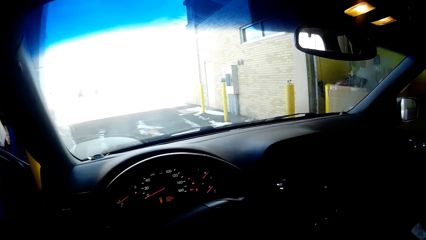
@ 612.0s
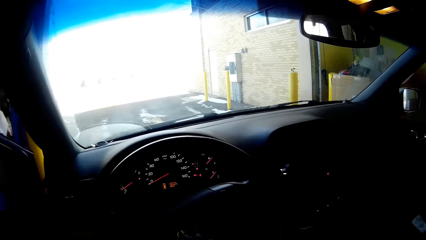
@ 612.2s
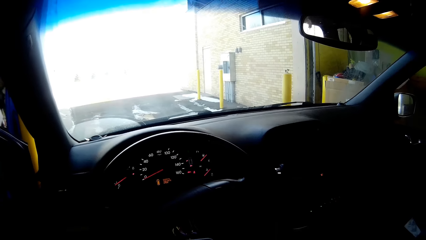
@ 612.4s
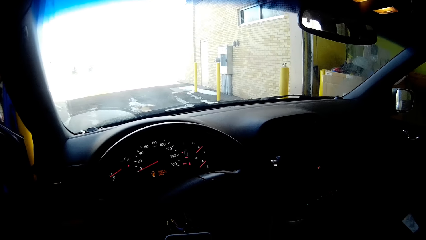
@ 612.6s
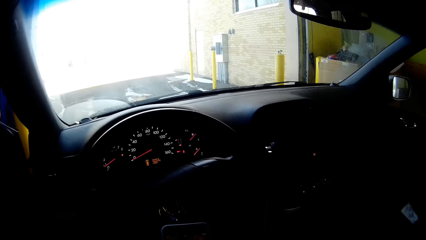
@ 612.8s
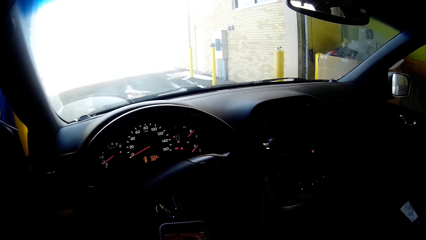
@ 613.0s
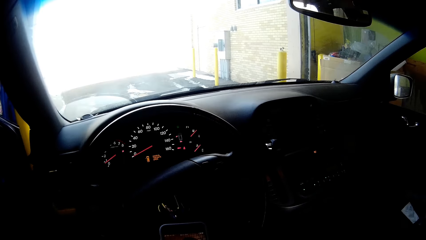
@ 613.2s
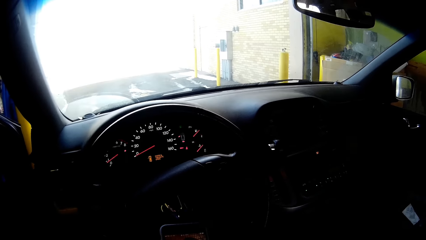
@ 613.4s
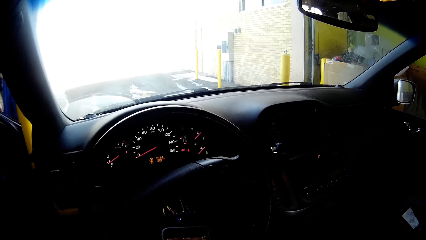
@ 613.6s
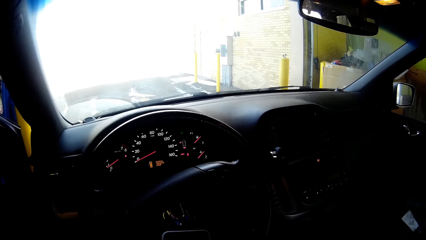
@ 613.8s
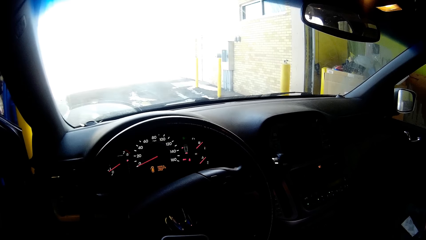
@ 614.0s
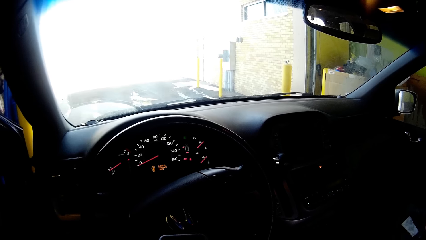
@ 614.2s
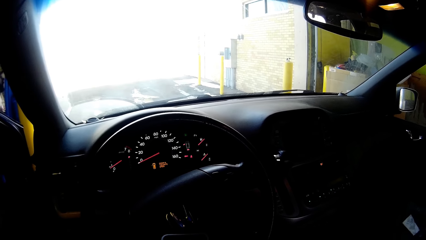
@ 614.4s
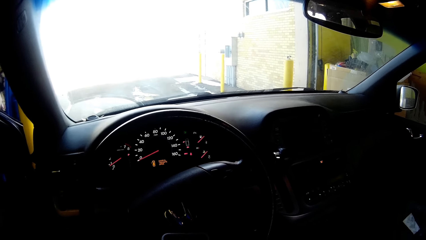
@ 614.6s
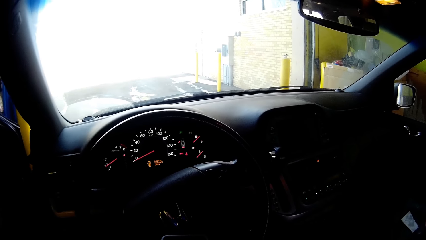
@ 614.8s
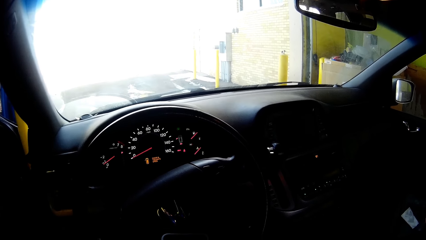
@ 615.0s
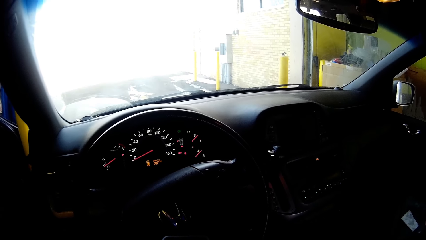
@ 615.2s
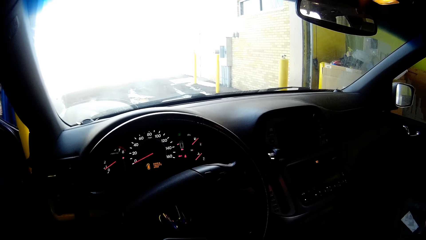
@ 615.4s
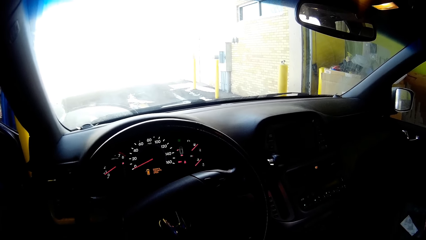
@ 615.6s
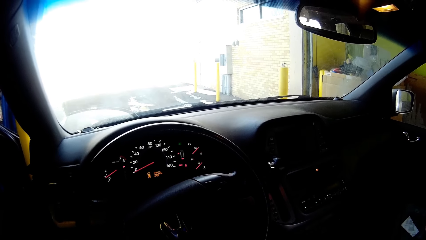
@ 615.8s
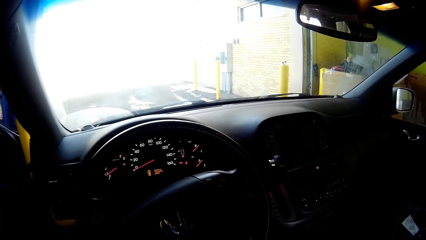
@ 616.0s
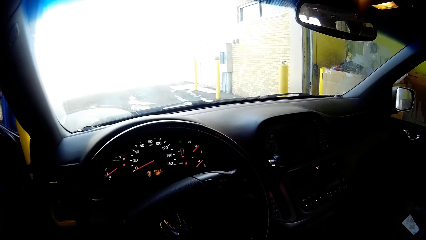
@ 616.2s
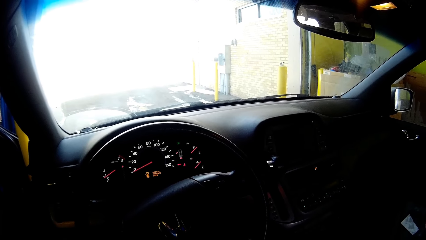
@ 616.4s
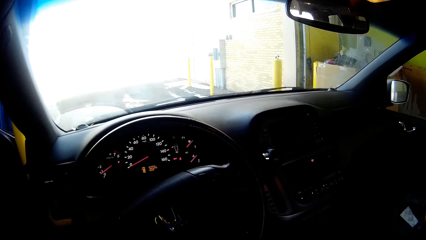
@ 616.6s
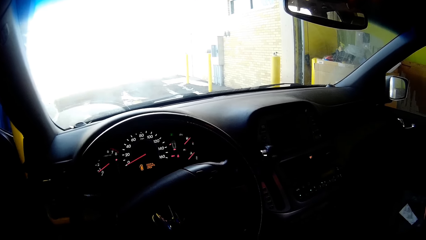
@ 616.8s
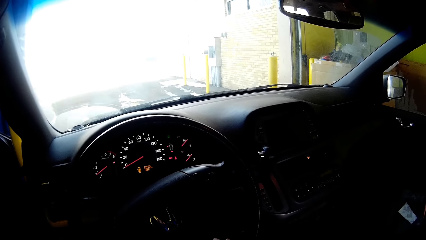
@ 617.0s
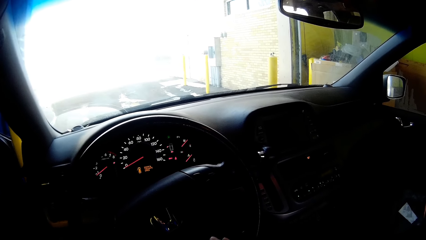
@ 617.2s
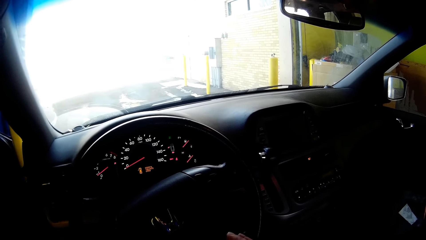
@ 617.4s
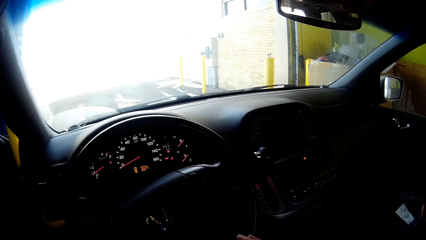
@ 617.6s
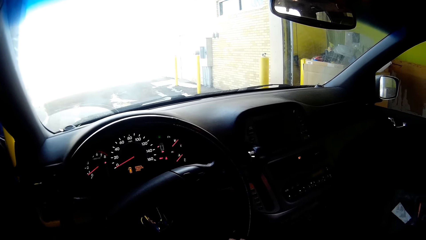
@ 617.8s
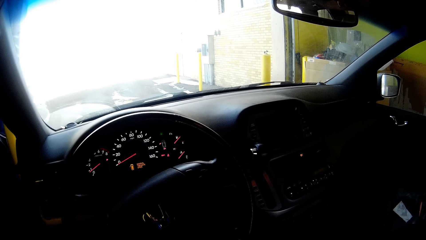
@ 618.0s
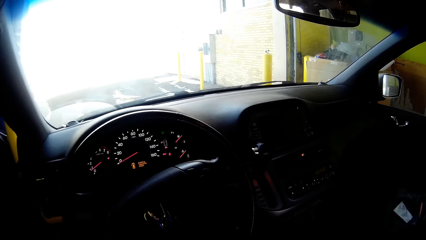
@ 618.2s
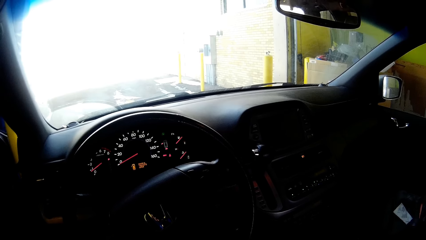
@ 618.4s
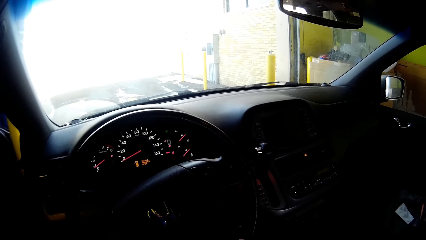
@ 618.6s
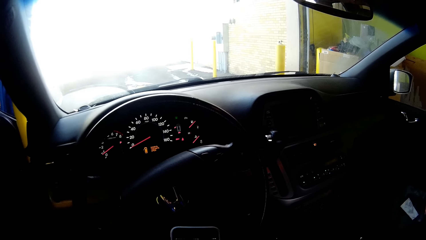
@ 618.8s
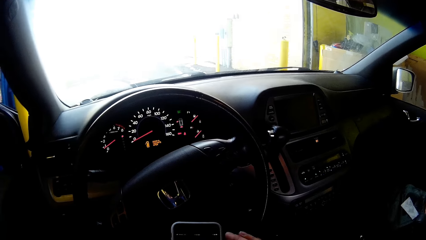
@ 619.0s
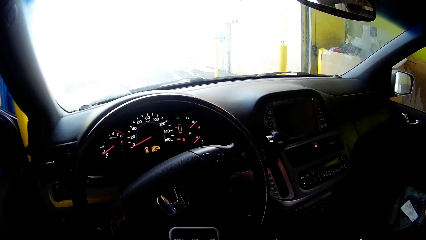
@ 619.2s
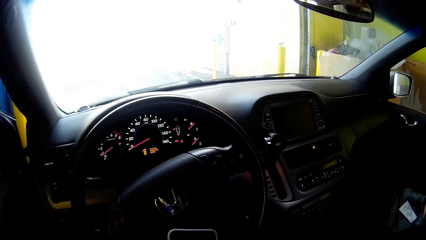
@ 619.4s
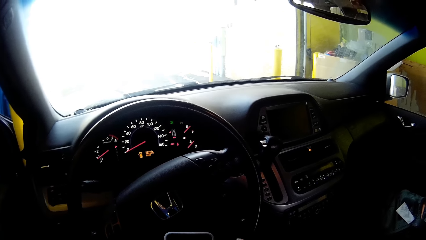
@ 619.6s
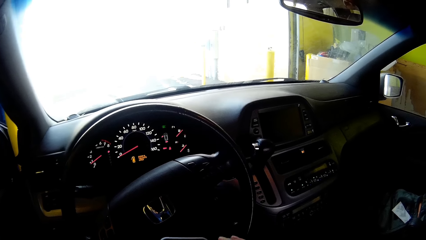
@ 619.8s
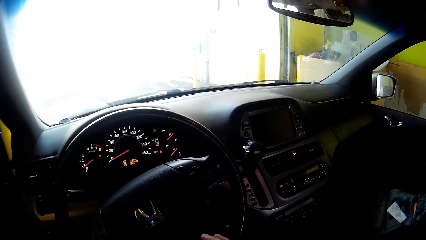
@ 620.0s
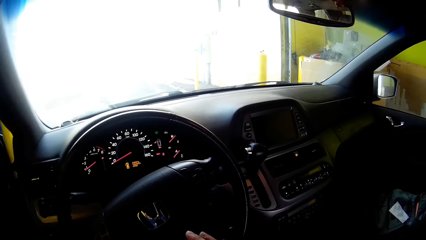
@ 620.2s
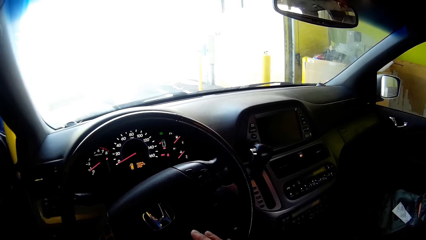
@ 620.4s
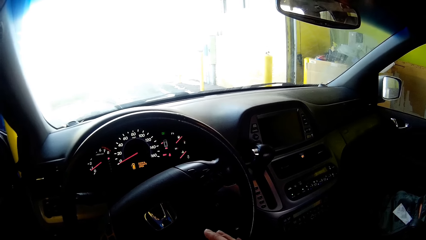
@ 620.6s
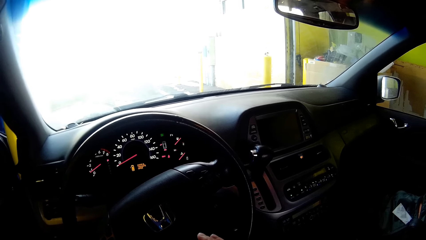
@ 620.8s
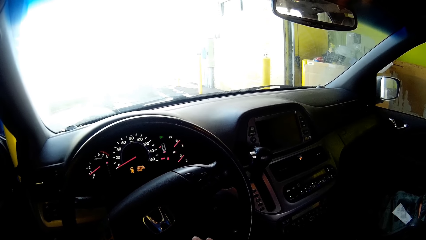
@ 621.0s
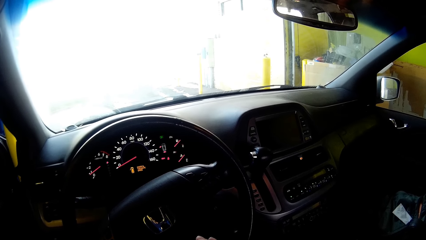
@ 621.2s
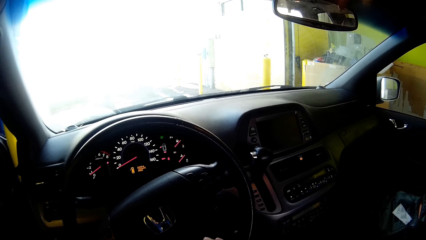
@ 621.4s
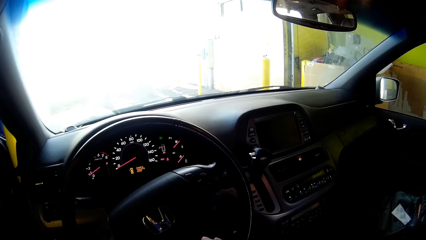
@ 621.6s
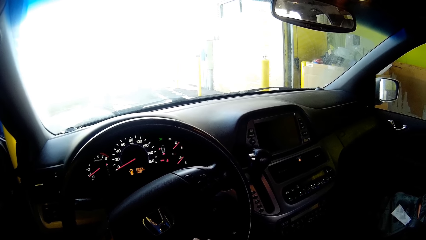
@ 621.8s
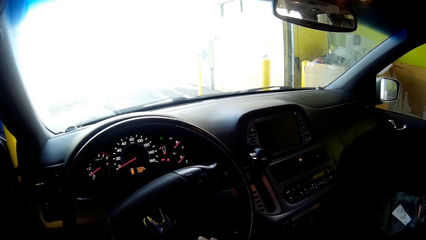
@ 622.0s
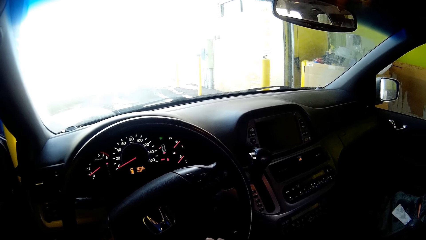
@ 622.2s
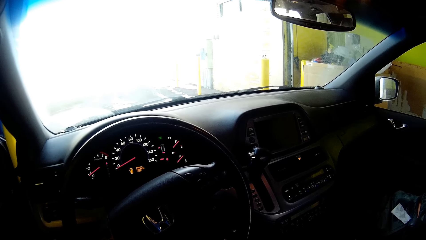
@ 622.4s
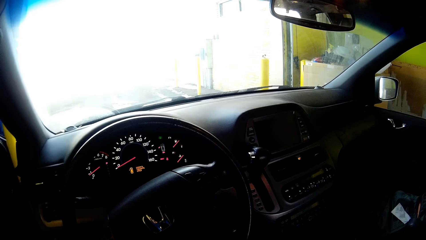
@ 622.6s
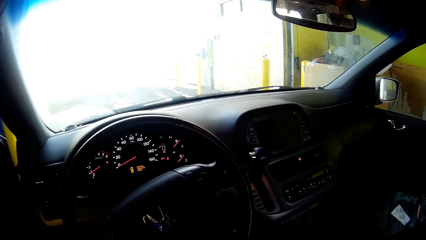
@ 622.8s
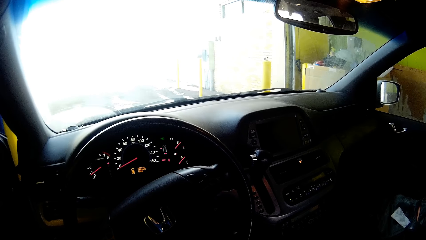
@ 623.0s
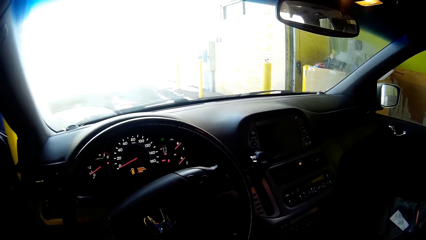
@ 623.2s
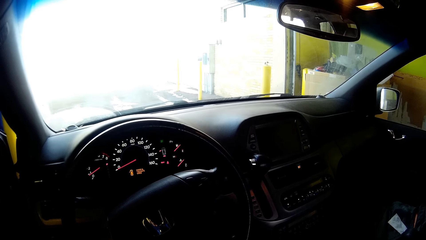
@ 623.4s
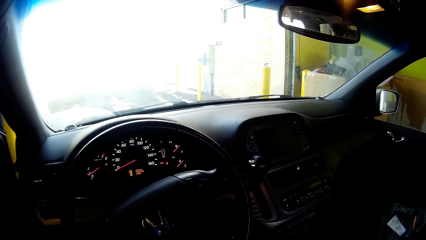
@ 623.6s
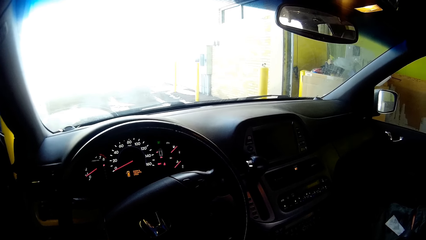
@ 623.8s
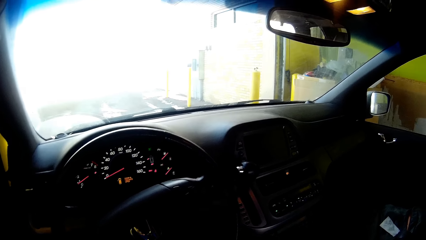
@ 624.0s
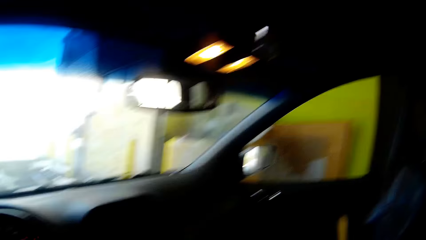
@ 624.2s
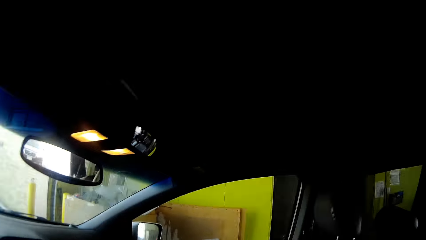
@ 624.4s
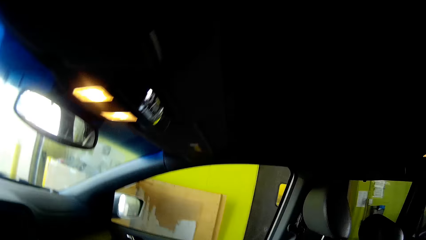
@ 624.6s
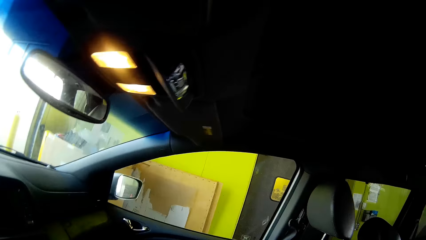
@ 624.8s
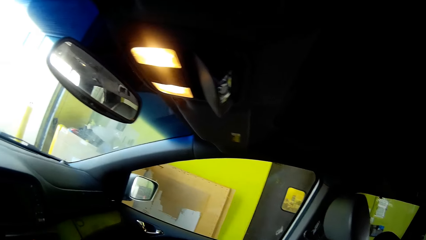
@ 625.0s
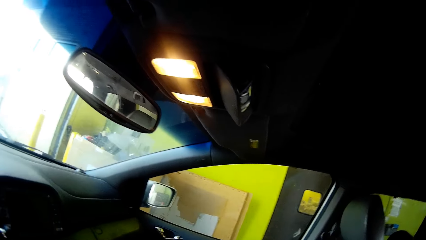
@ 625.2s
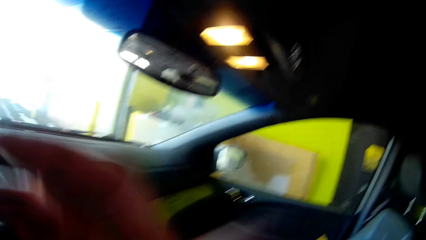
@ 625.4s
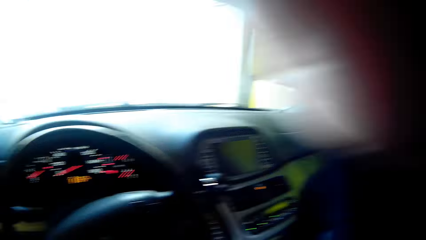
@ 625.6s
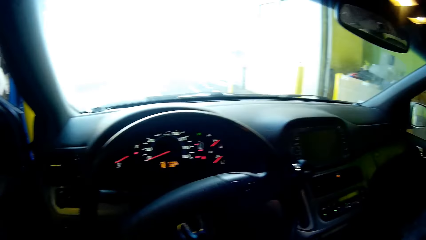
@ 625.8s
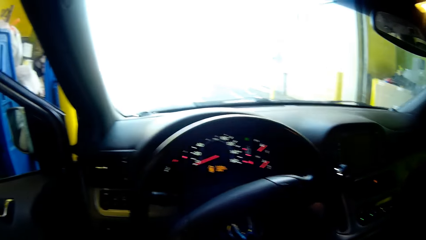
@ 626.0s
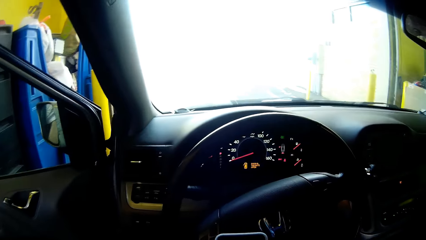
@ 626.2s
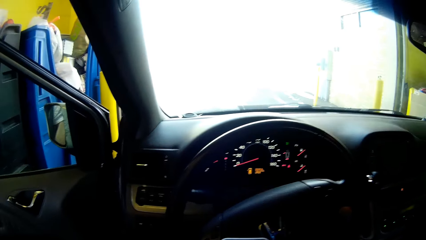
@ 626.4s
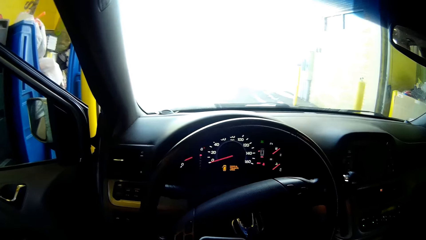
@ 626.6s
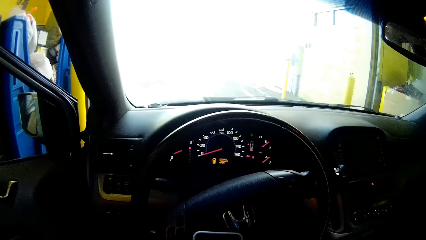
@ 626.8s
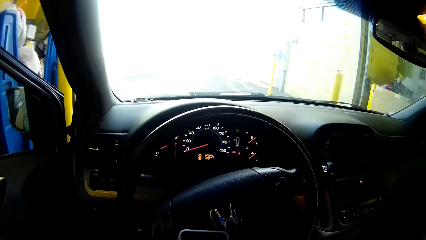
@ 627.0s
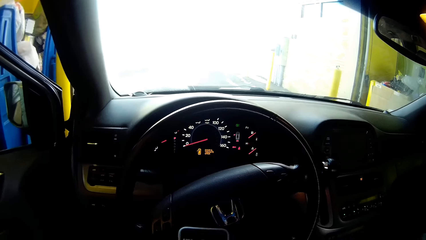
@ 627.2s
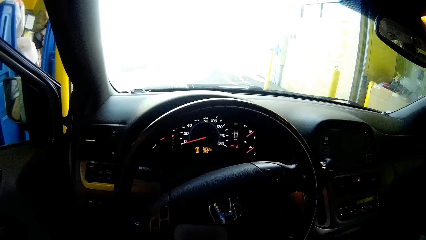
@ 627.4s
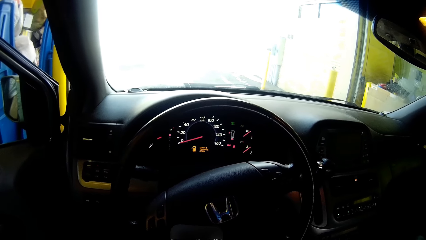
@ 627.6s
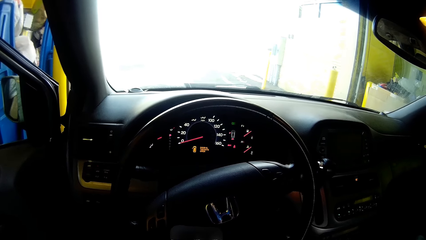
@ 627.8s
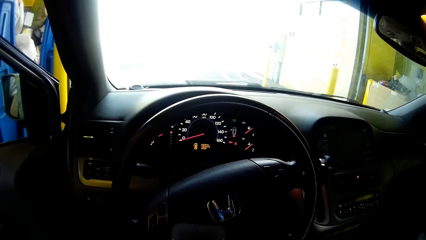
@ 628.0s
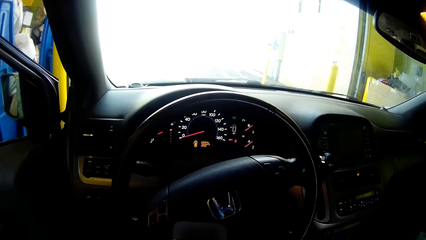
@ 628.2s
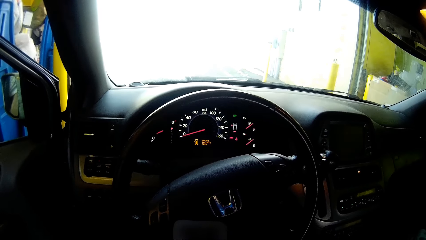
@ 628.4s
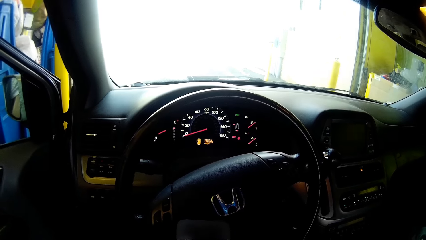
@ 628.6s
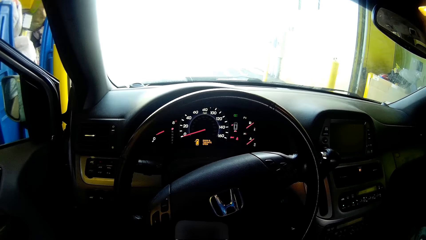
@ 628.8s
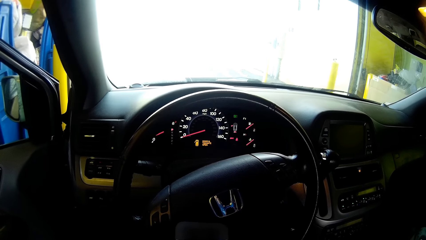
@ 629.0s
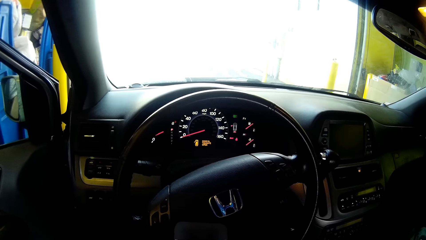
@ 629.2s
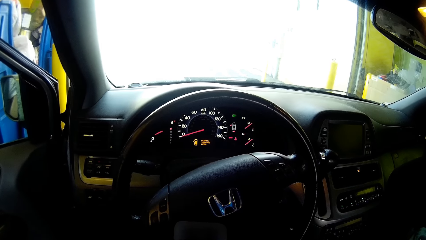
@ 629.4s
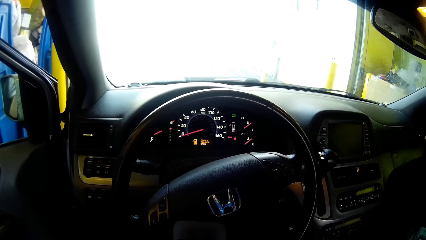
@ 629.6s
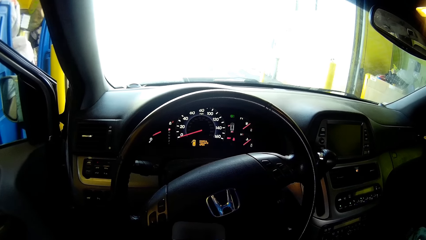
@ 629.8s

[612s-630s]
The camera wearer scrolls the phone. They adjust the camera.
